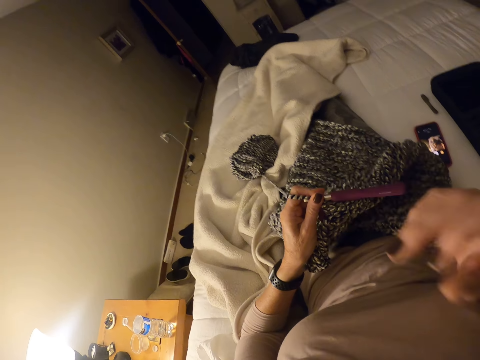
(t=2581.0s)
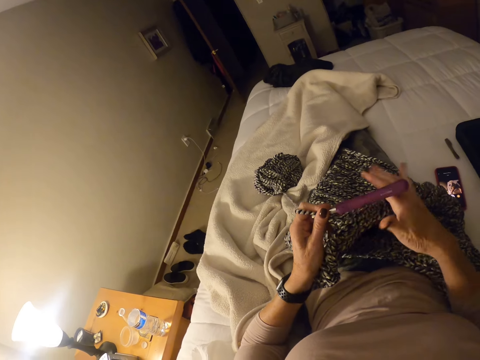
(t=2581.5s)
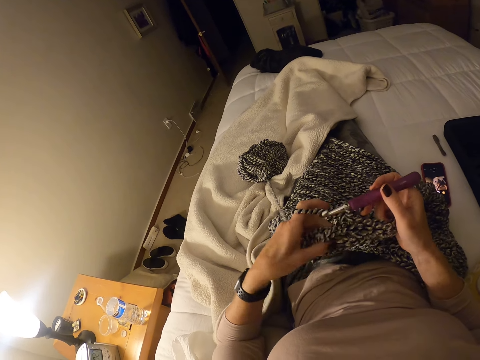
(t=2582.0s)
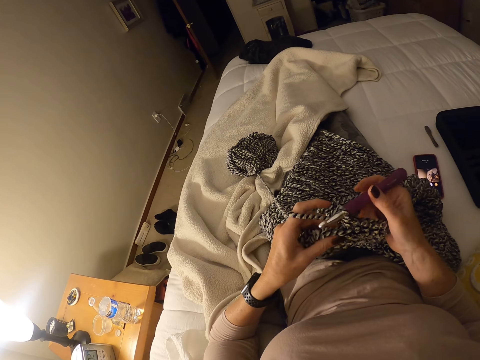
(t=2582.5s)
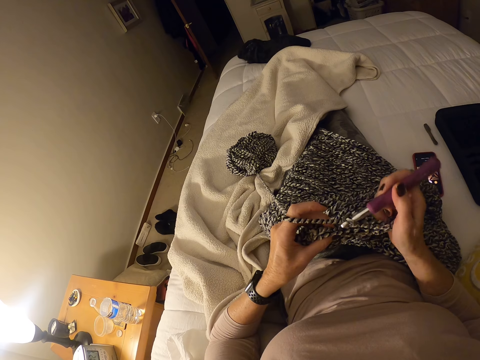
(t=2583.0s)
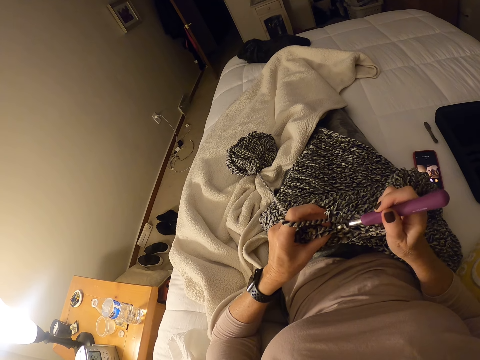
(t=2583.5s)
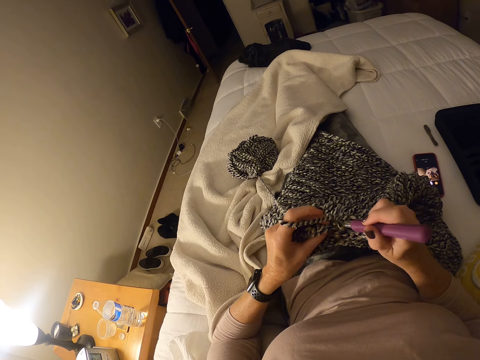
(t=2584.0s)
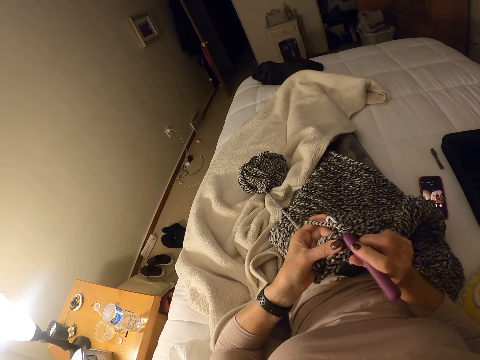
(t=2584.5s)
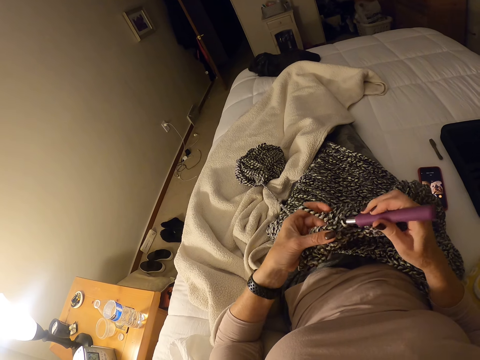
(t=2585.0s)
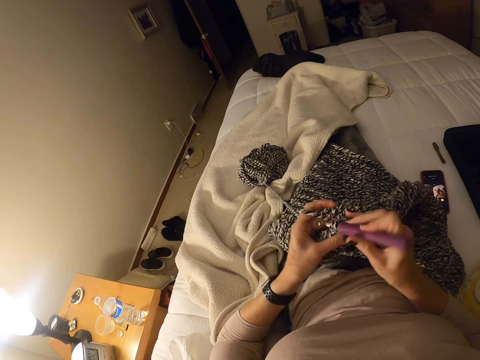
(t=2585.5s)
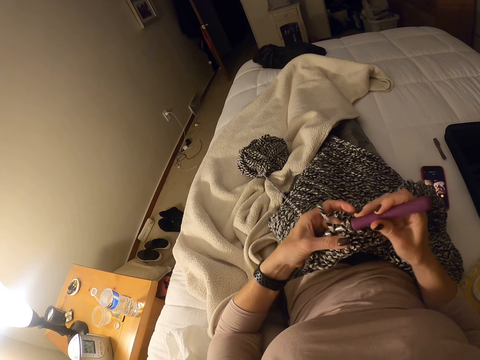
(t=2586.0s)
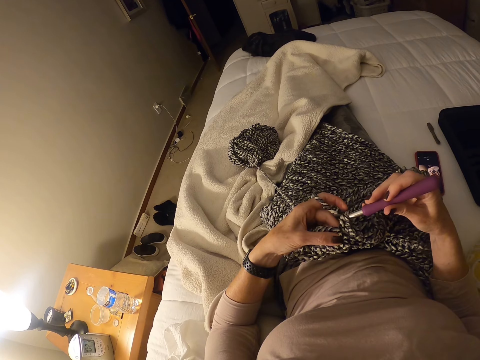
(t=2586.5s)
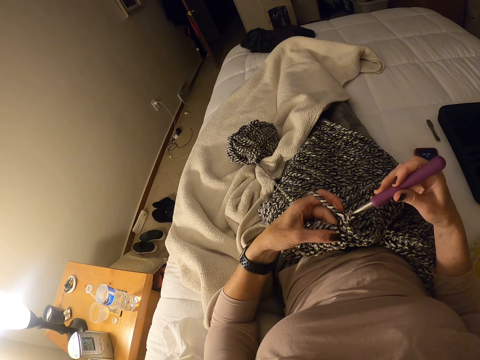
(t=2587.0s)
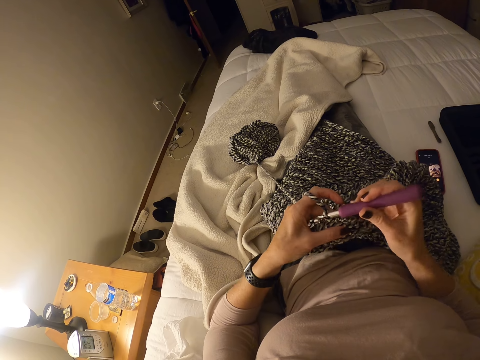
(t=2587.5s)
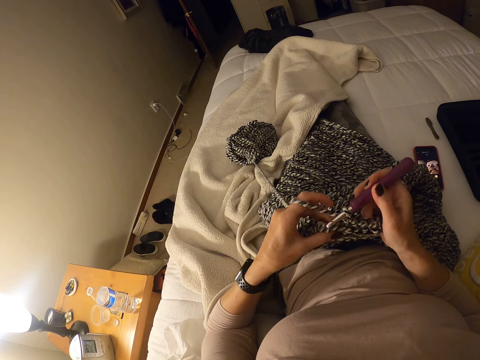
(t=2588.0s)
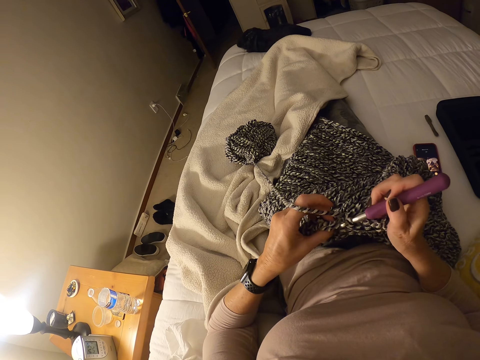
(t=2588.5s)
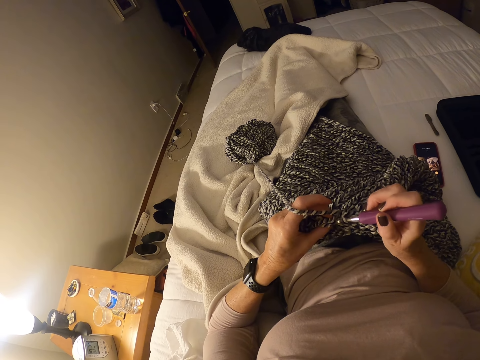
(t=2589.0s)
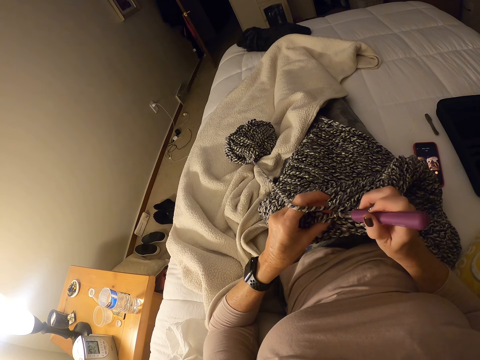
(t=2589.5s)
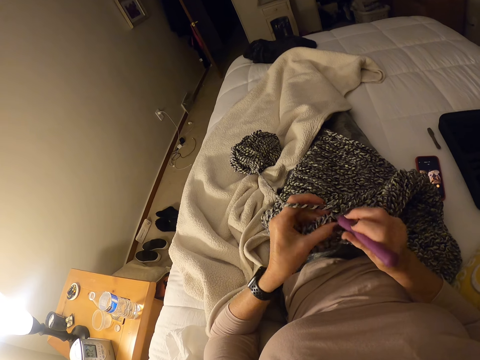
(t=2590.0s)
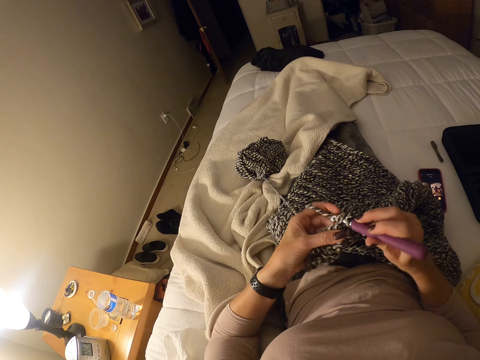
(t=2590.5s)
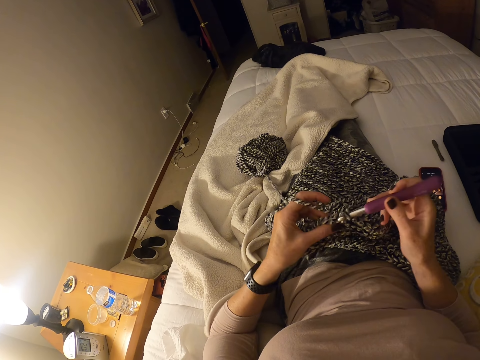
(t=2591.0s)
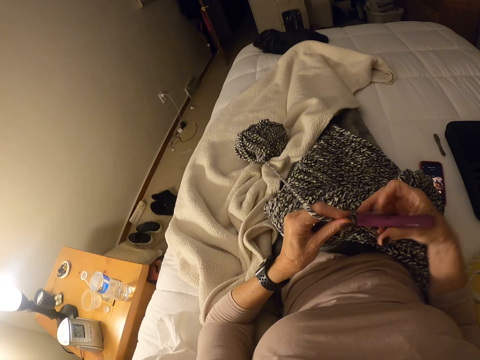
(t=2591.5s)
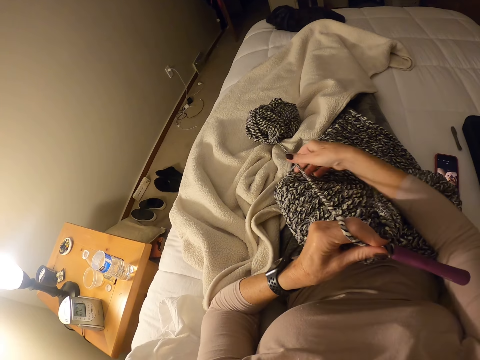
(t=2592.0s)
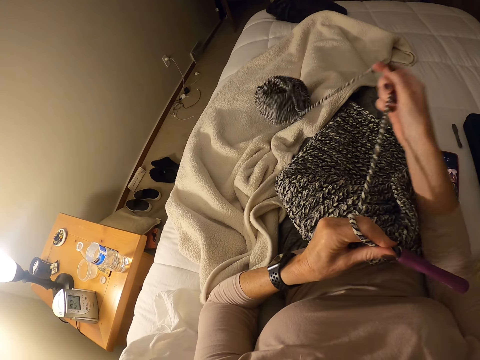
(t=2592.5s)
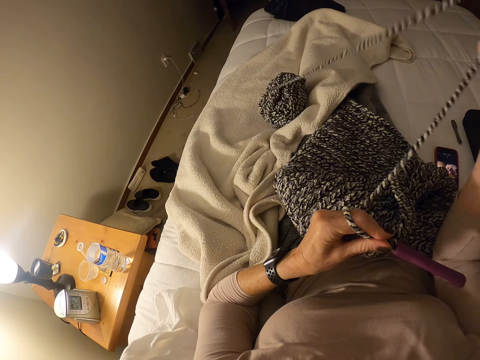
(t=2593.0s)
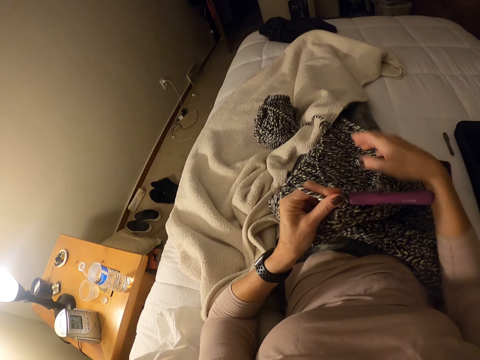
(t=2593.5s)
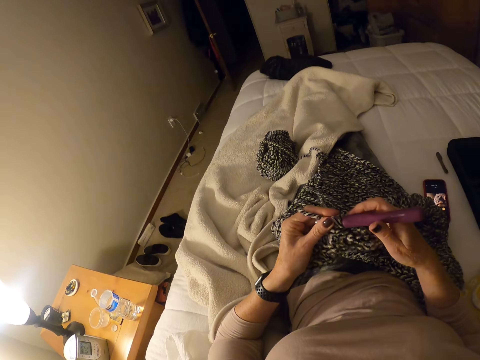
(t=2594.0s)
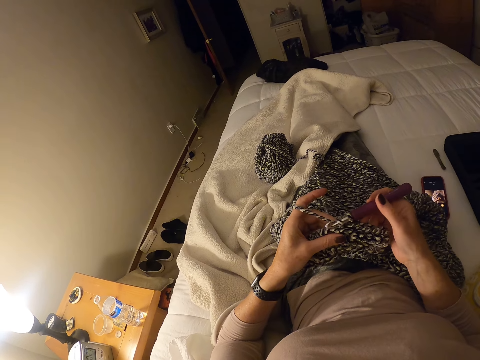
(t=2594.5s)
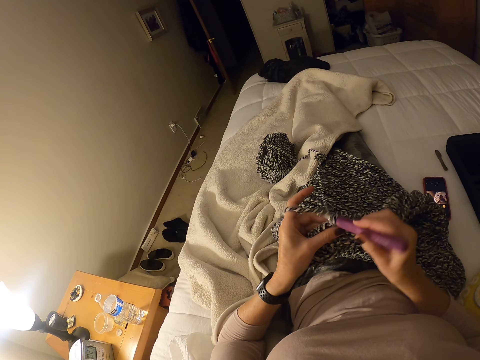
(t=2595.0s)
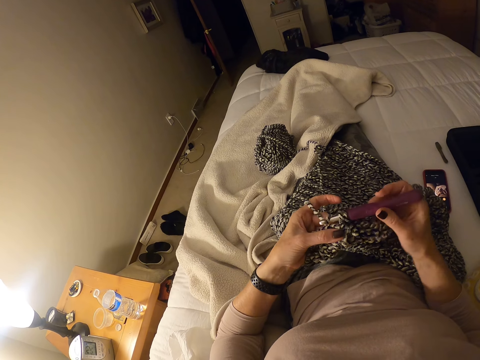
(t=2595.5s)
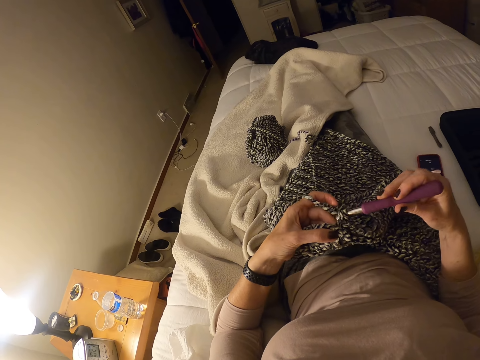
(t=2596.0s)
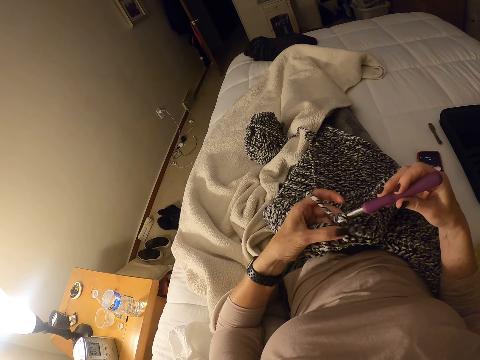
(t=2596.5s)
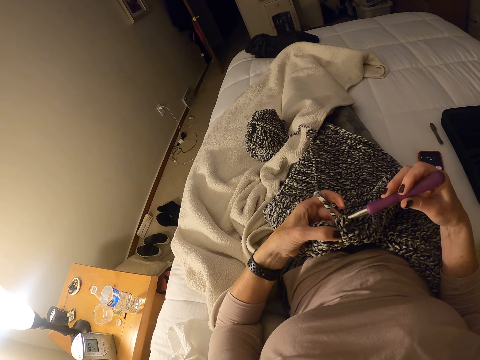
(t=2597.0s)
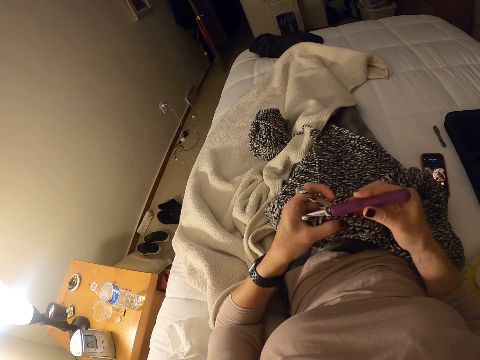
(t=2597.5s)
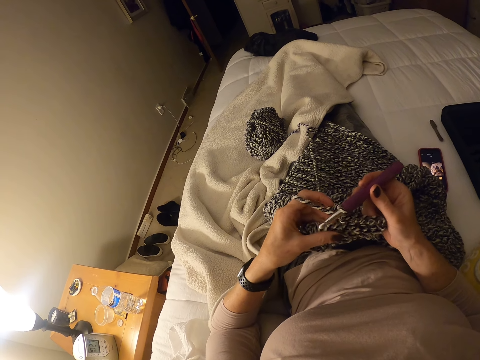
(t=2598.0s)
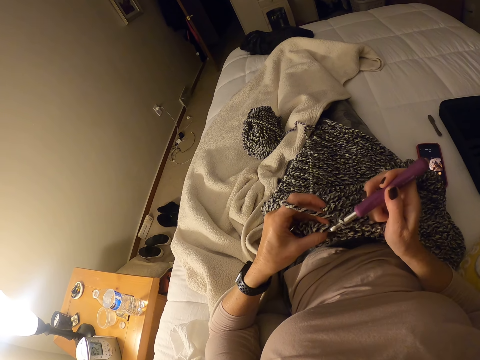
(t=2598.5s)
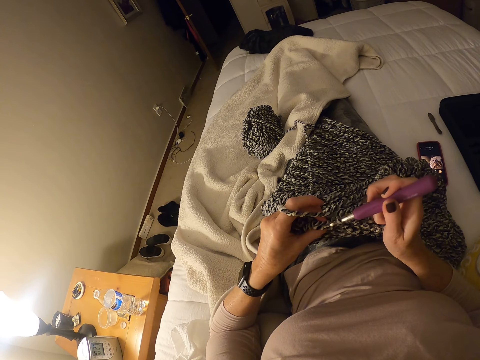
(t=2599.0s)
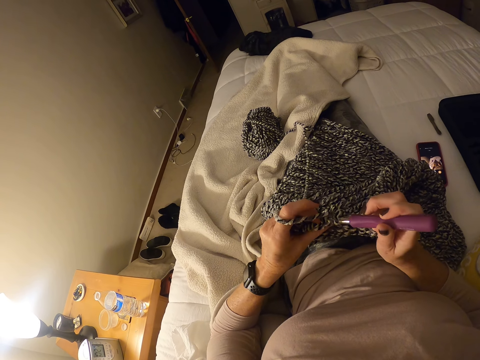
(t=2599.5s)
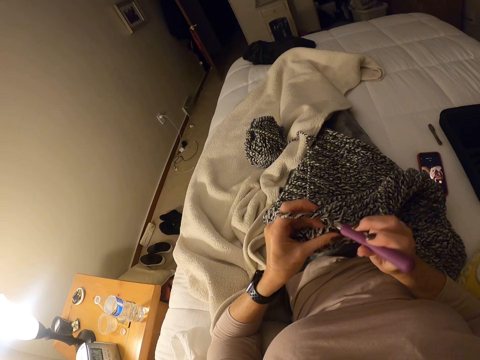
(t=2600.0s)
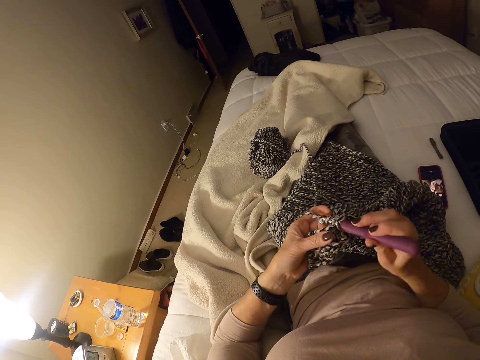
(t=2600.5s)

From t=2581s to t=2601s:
The camera wearer holds the crochet hook with her right hand. She moves her left hand on the crochet cloth. She holds the crochet. She crochets the strip of yarn into a cloth with the crochet hook and her left hand. She holds the hook needle. She passes the crochet hook to her left hand. She pulls the strip of yarn with her right hand. She drops the strip of yarn on her leg. She holds the crochet hook with her right hand. She crochets the strip of yarn into a cloth with the crochet hook and her left hand.

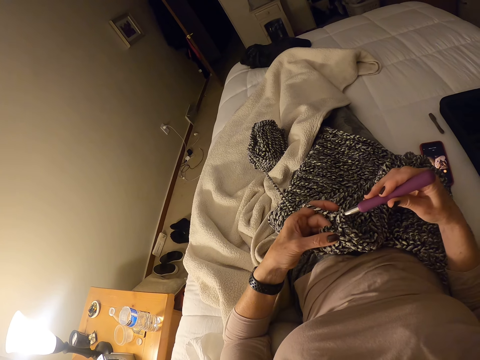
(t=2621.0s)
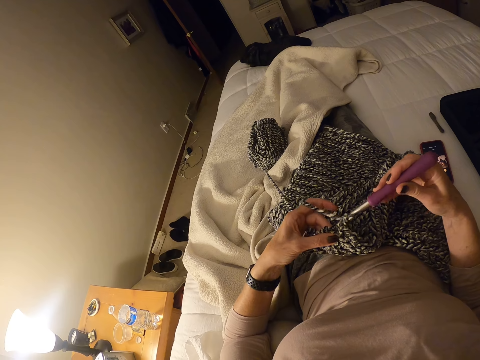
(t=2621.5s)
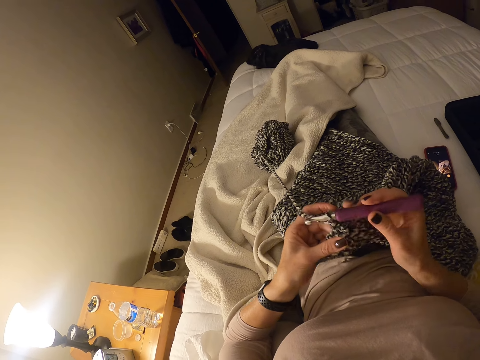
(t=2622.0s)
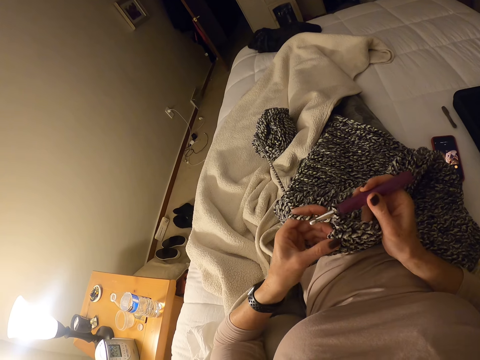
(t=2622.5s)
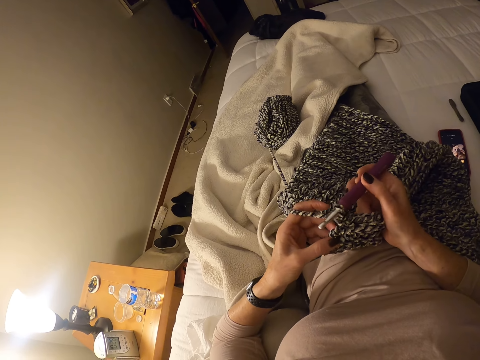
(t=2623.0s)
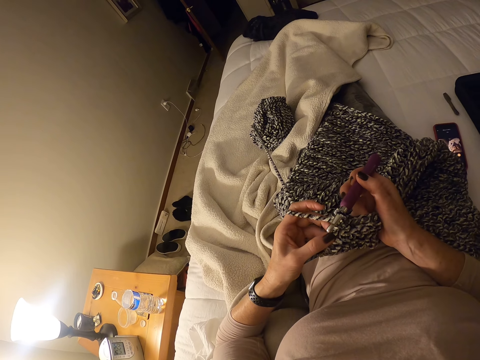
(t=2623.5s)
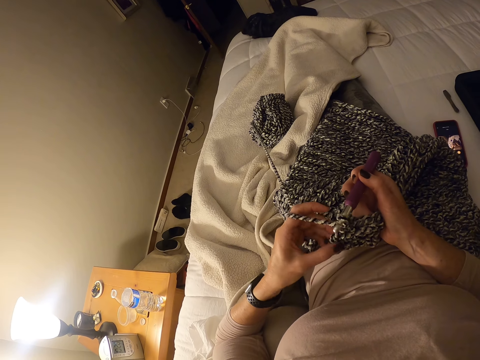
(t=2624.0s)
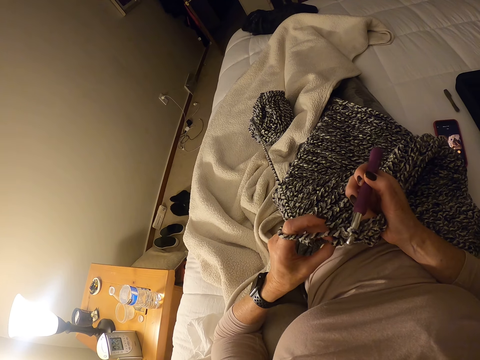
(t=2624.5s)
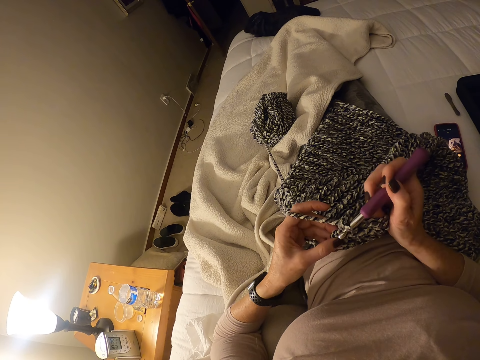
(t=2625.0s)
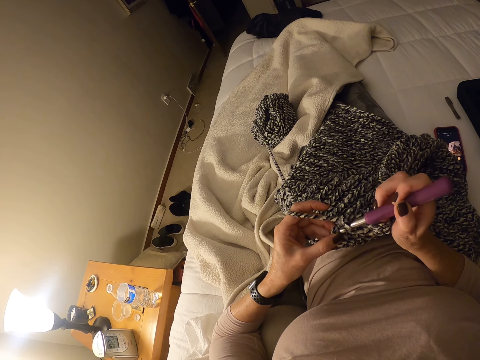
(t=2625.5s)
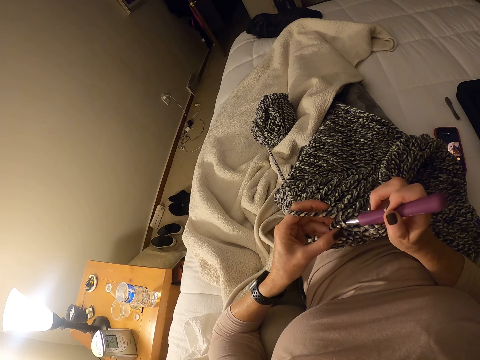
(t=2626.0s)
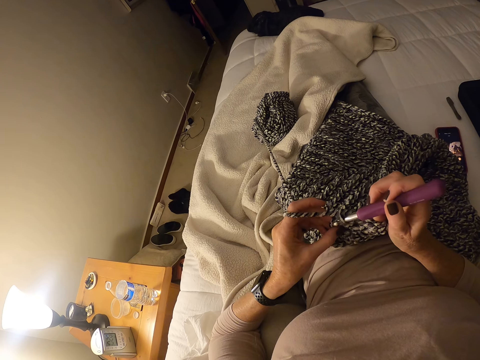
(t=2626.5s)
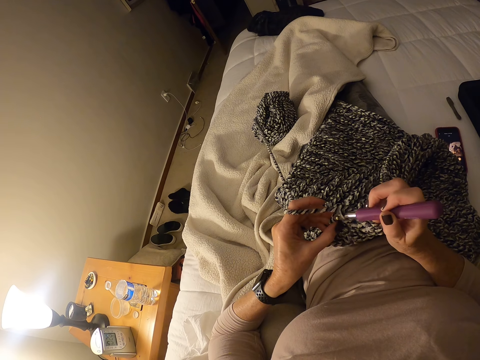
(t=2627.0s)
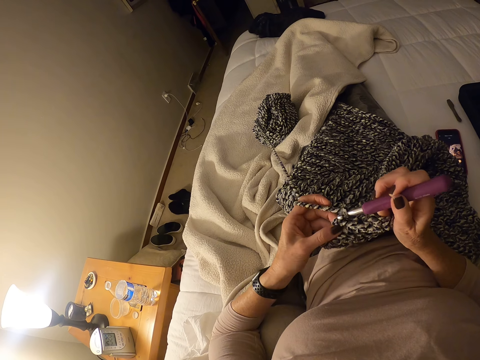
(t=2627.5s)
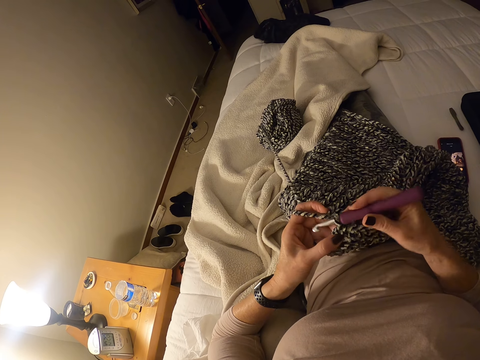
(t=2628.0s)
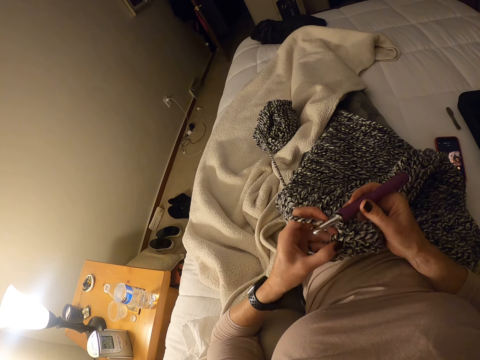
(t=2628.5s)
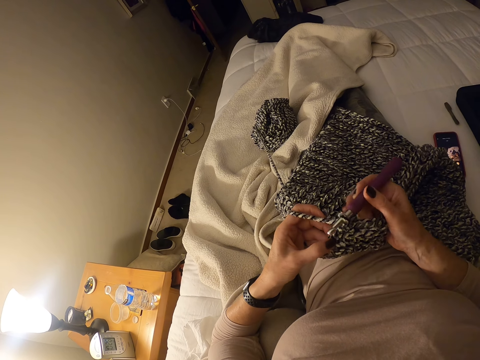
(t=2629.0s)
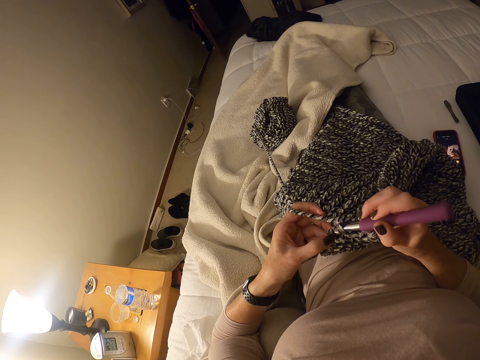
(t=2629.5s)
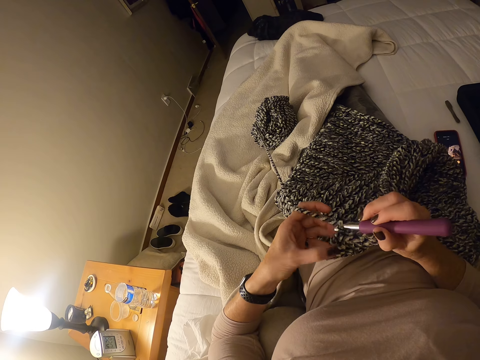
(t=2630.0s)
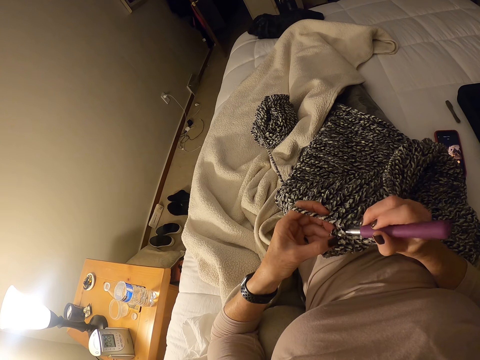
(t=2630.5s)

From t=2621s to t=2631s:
The camera wearer inspects the crochet cloth. She holds the crochet. She crochets the strip of yarn into a cloth with the crochet hook and her left hand.
